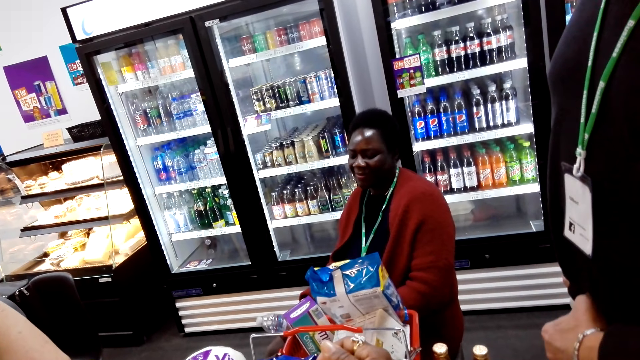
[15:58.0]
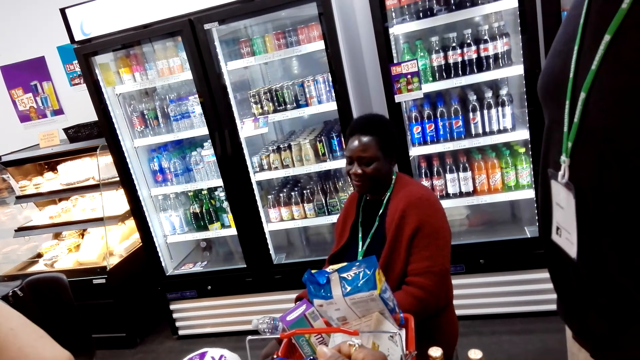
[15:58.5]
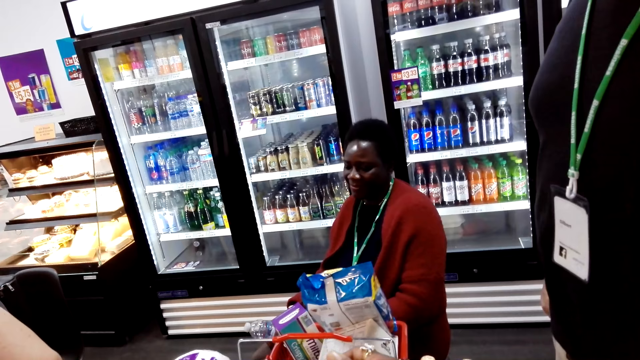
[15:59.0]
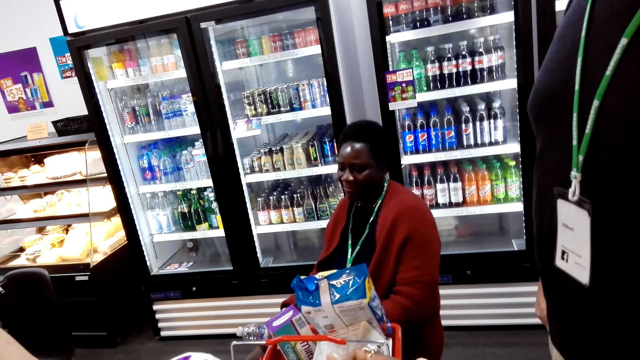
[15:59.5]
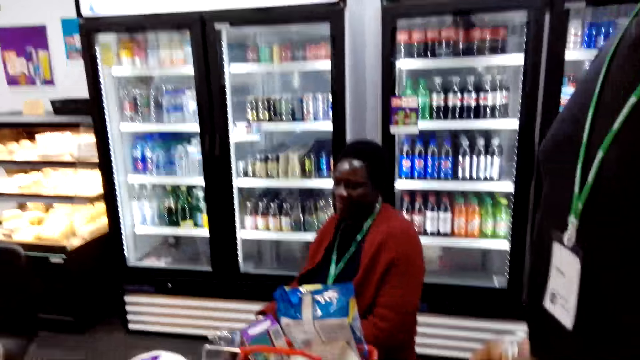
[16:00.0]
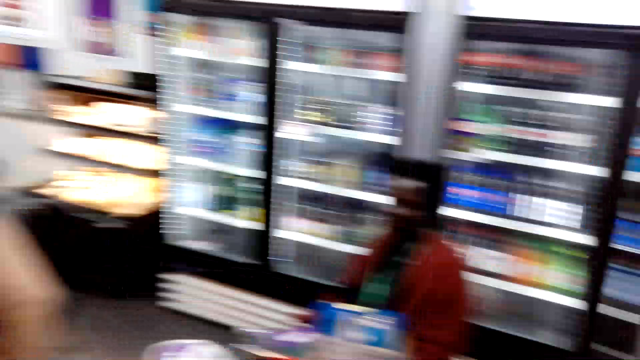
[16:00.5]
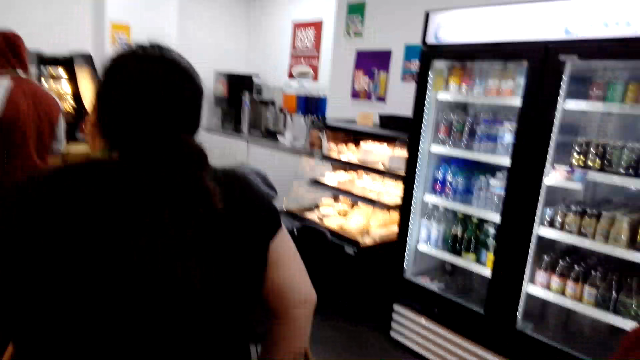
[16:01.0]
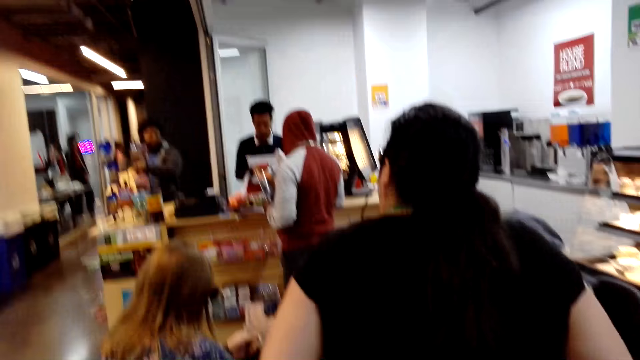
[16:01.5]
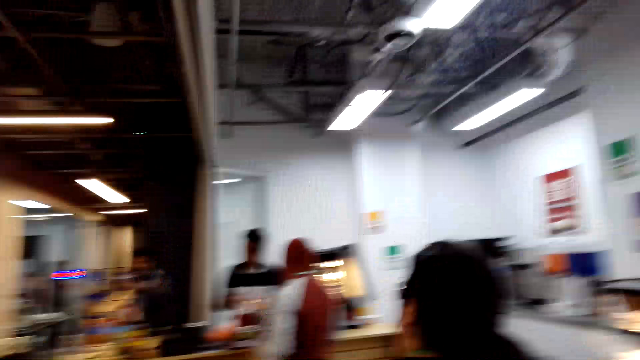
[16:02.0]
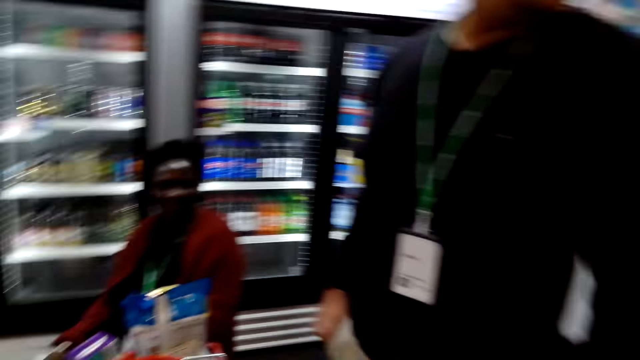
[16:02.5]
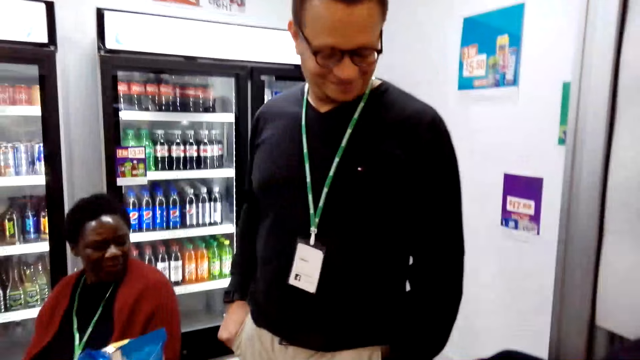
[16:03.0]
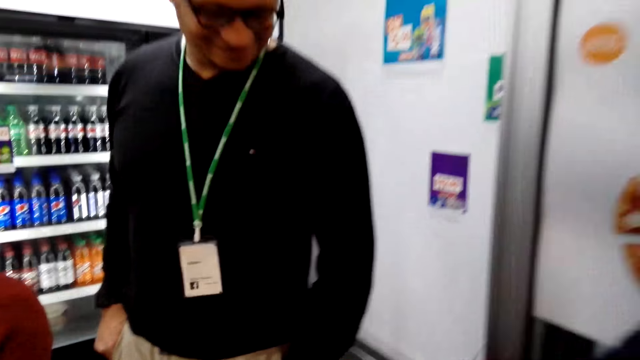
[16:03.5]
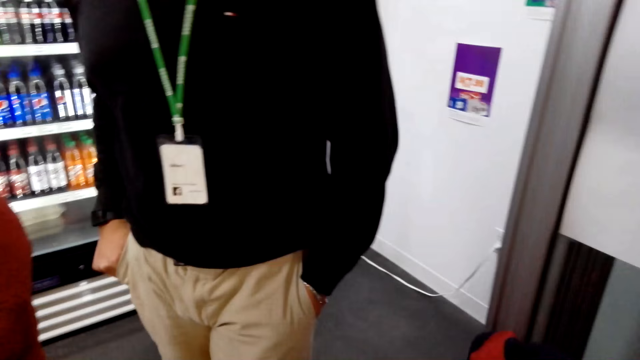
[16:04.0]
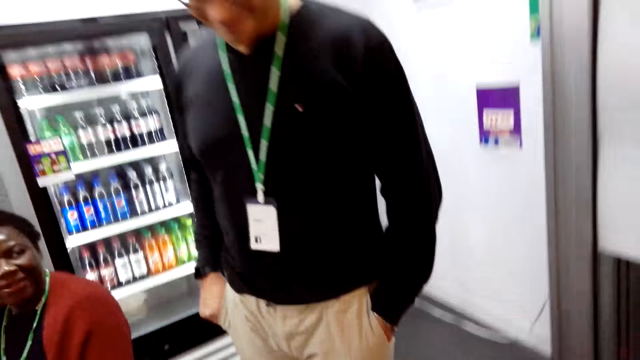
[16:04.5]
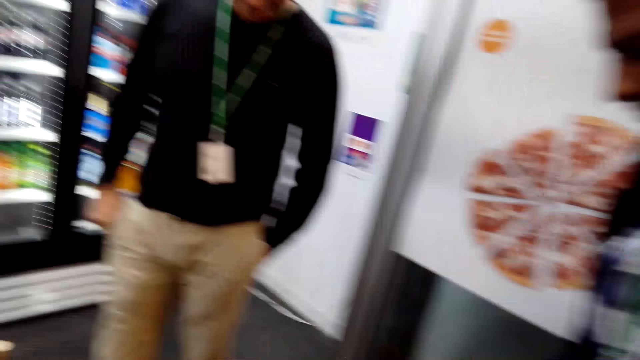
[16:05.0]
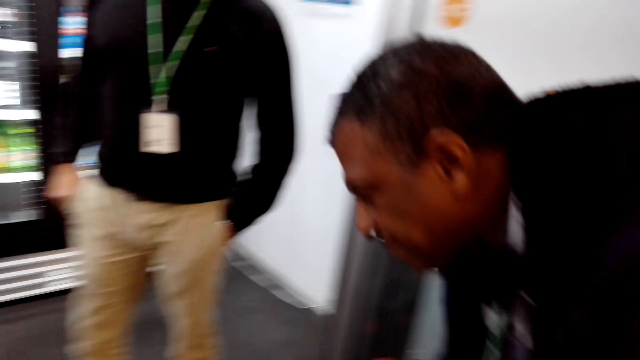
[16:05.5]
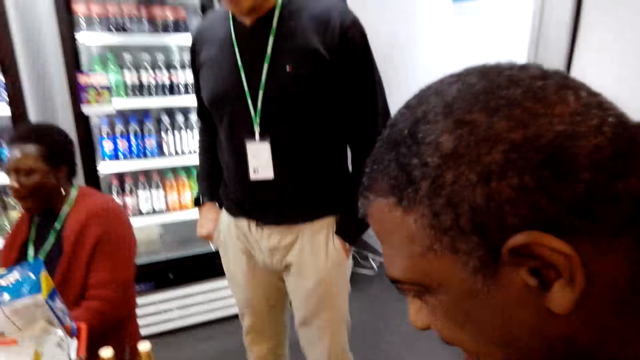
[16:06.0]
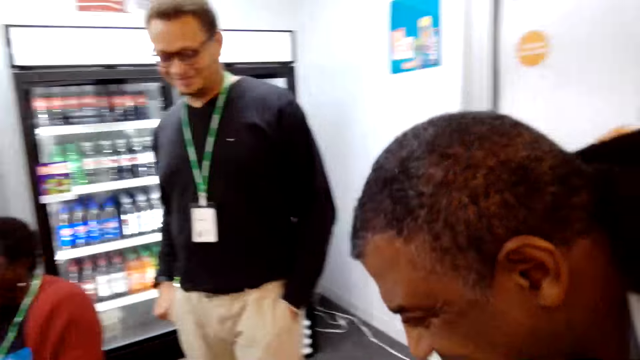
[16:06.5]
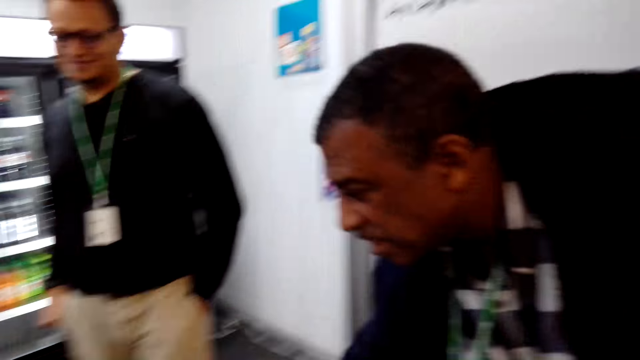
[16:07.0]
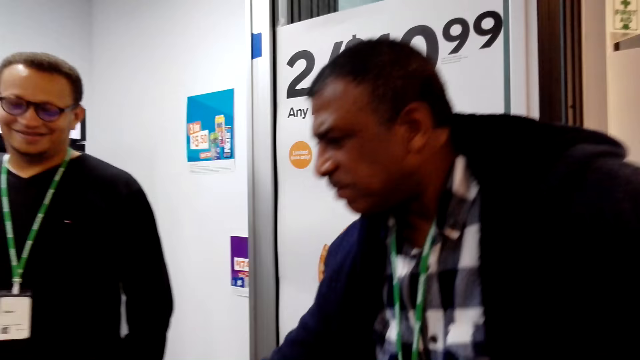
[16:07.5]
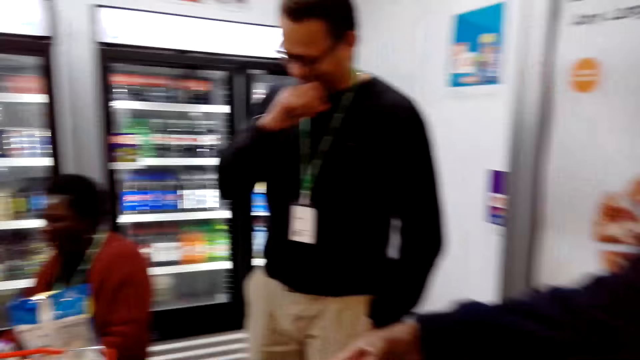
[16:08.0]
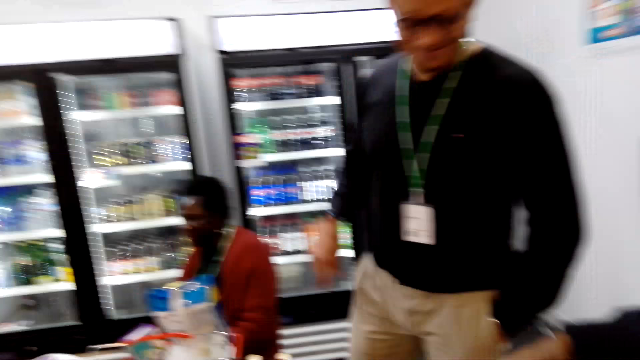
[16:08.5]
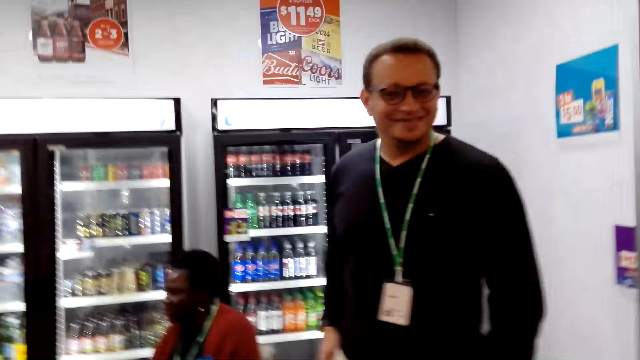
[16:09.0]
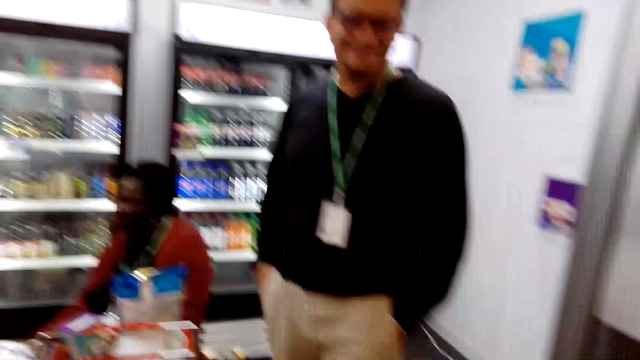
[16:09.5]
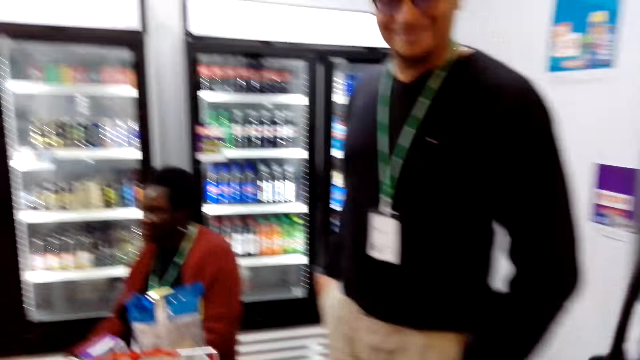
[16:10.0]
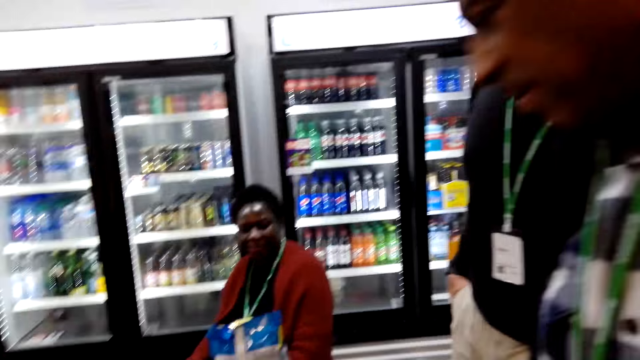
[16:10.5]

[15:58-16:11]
The camera wearer looks around the shop. He converses with a man and another man. The other man checks something. The camera wearer converses with the first man and the other man. He touches his face with his hand.

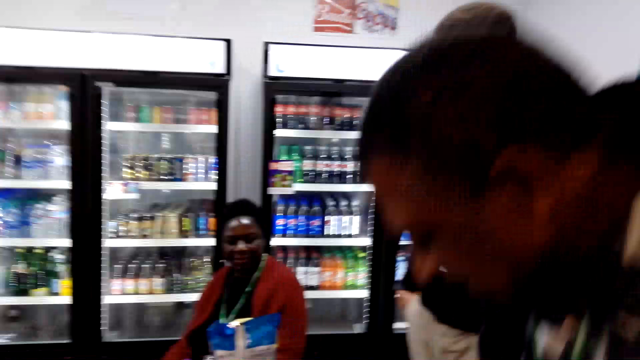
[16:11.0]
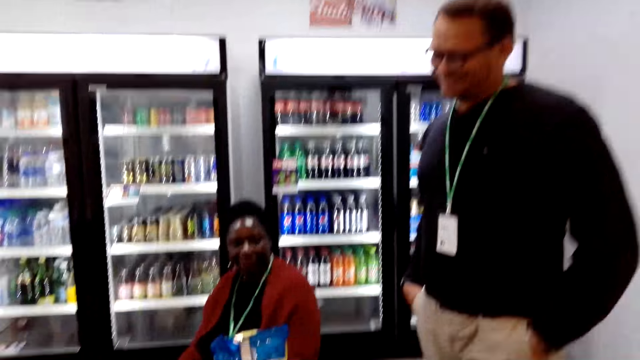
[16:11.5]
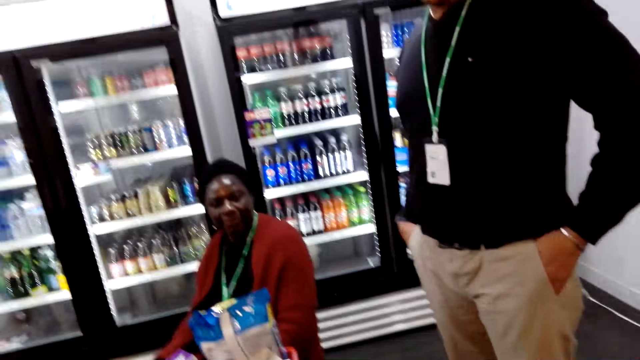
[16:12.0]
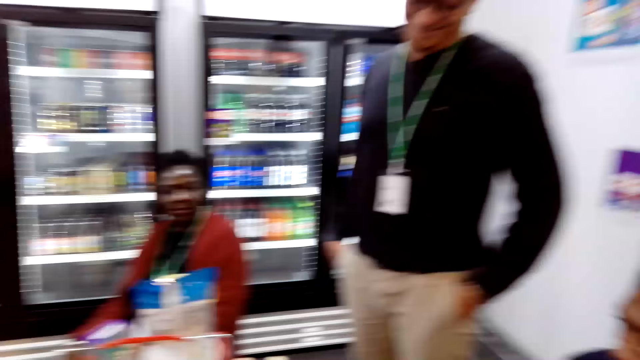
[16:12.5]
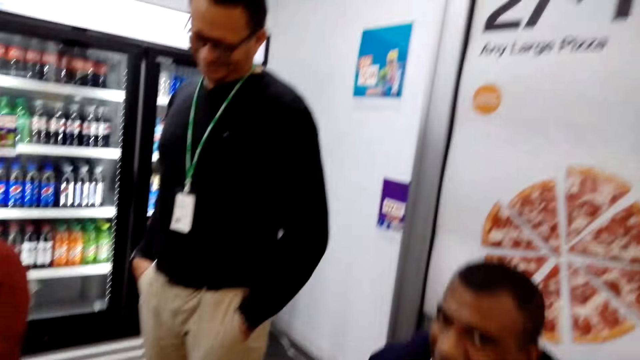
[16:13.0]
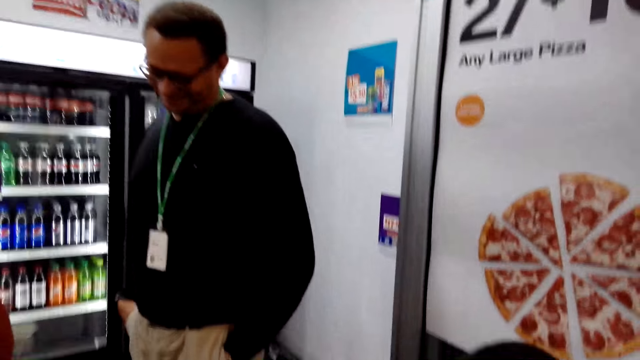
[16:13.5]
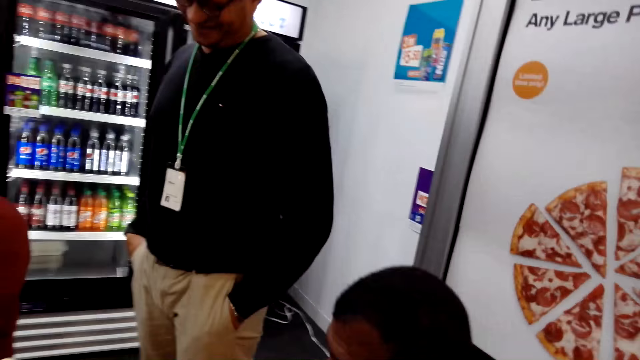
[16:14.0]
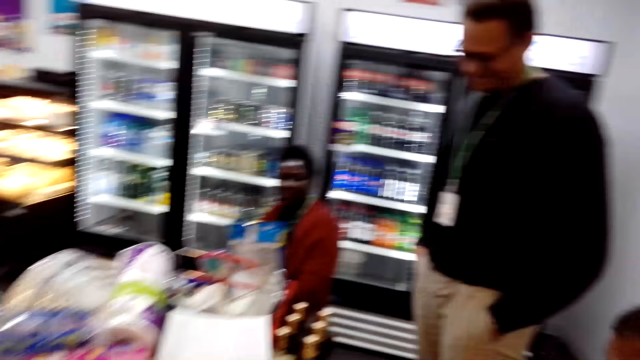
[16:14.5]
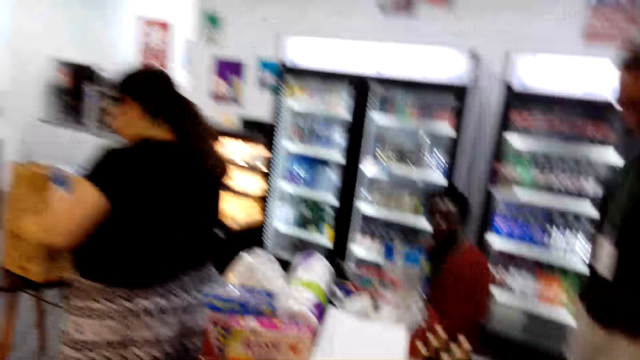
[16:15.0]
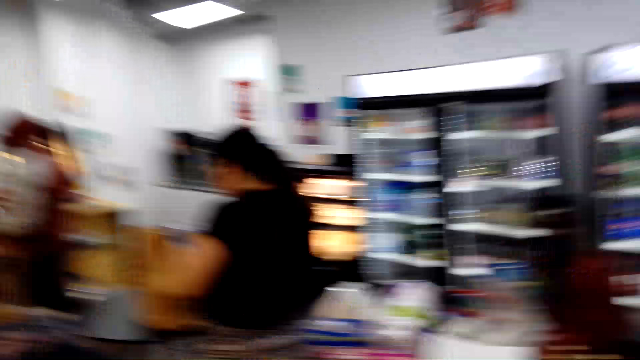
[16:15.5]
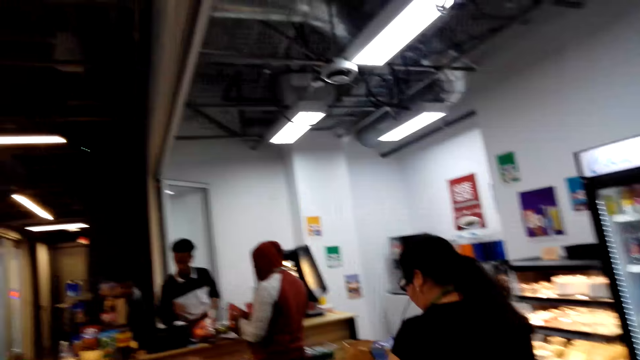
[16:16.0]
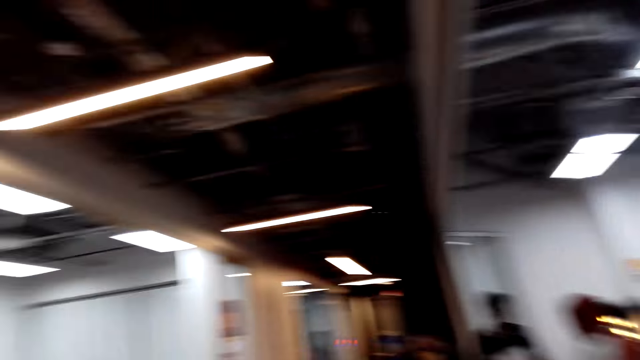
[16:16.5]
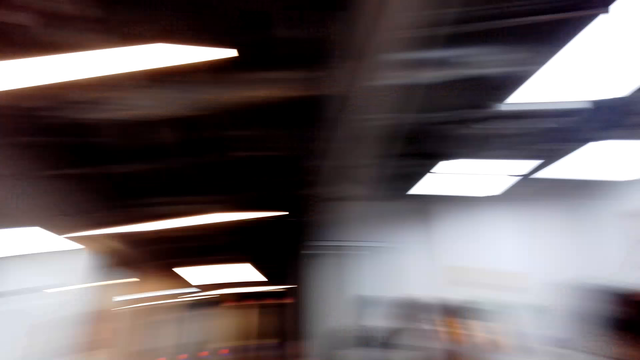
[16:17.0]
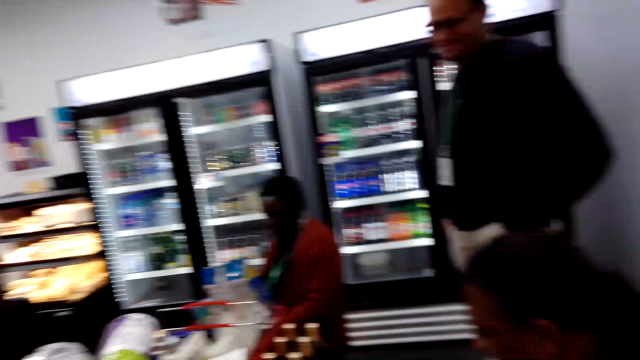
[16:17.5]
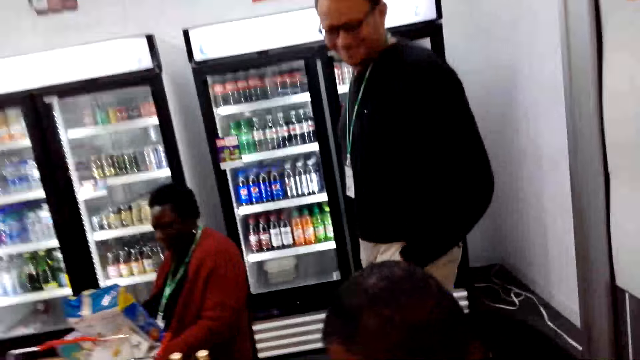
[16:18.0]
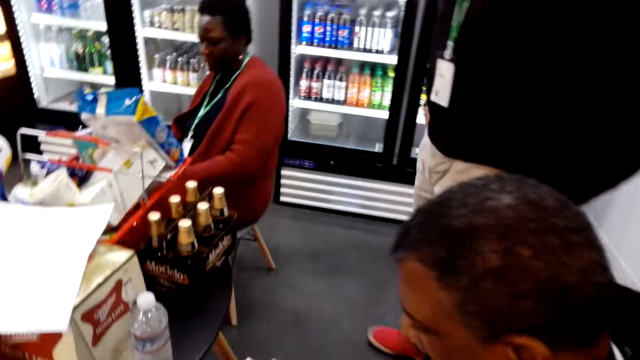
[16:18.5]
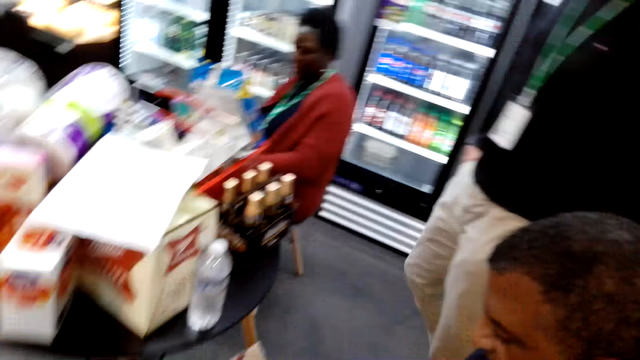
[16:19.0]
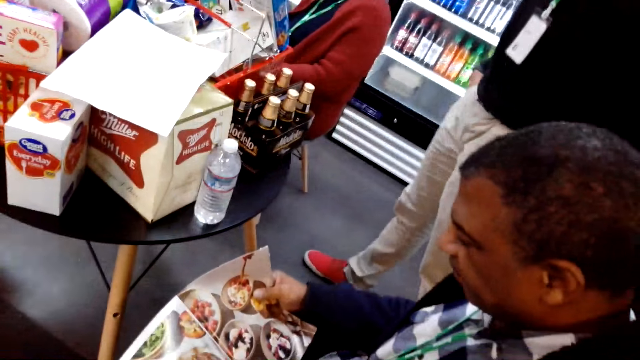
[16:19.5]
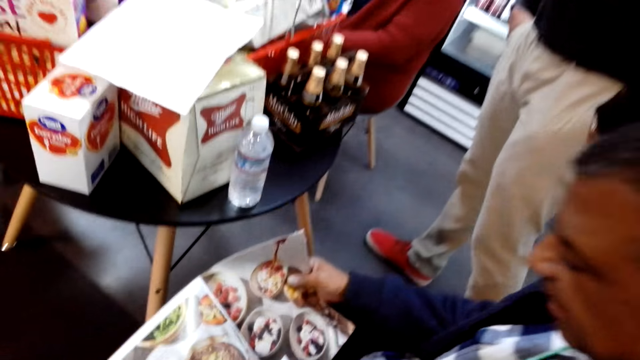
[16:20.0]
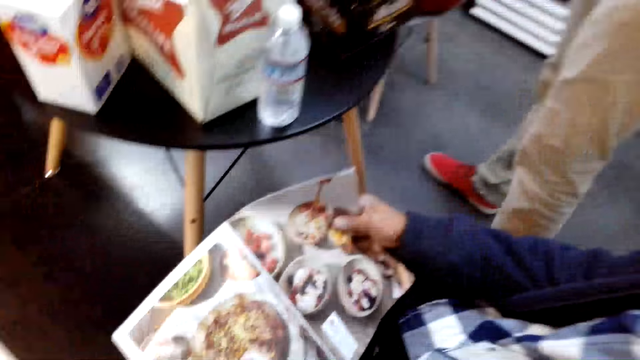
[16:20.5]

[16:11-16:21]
A man sits on a chair. The camera wearer pockets both hands. They look around the shop and converse with the man and another man. The first man checks a magazine.
